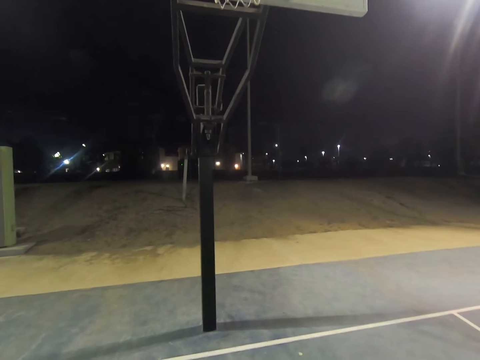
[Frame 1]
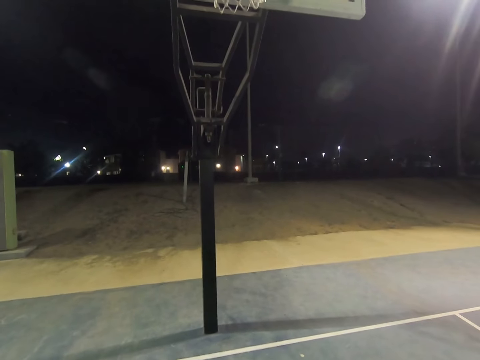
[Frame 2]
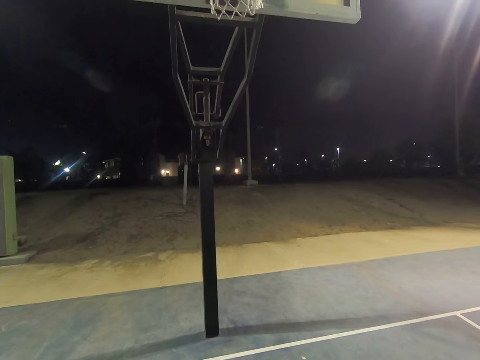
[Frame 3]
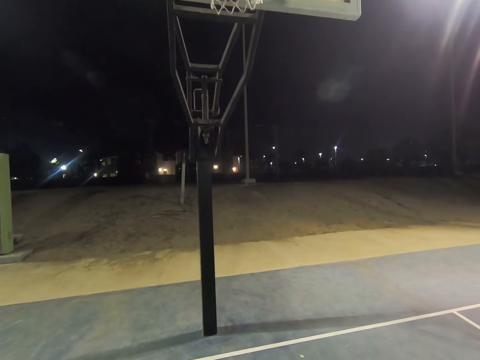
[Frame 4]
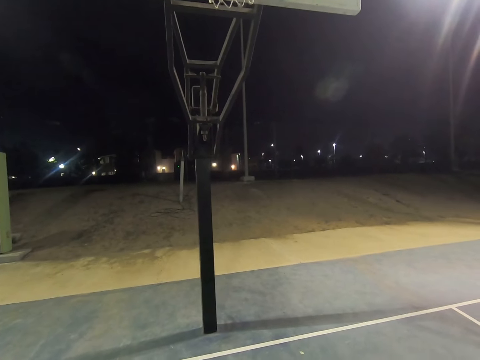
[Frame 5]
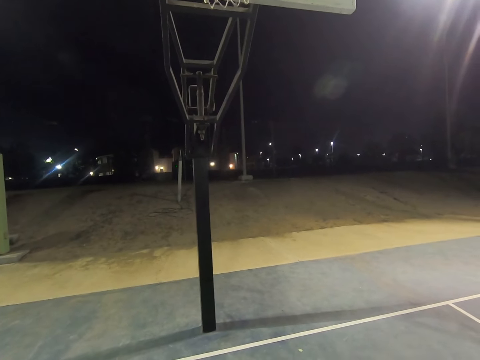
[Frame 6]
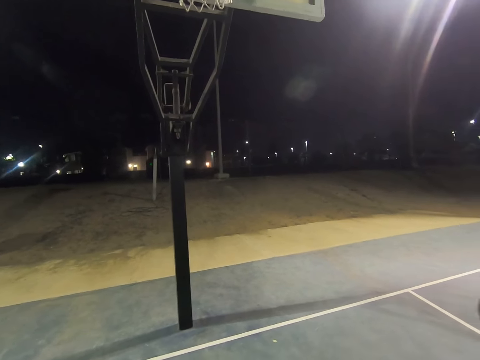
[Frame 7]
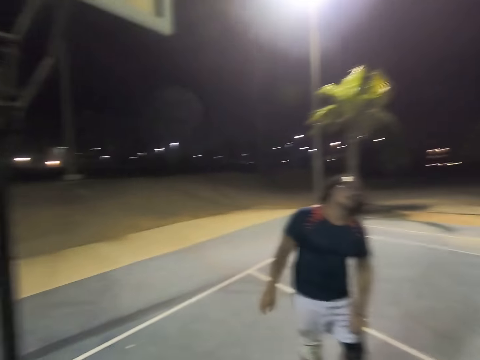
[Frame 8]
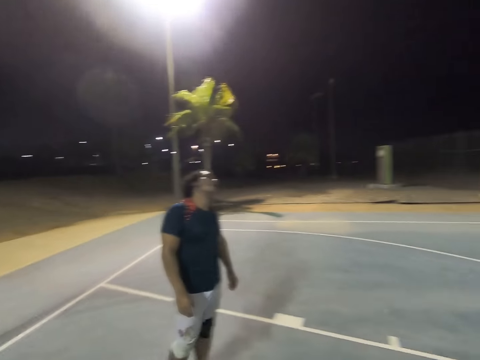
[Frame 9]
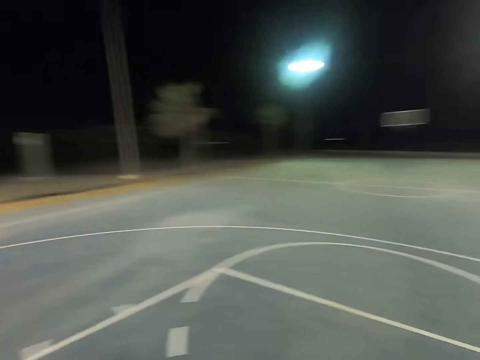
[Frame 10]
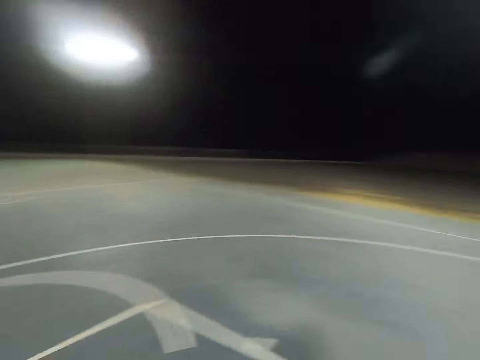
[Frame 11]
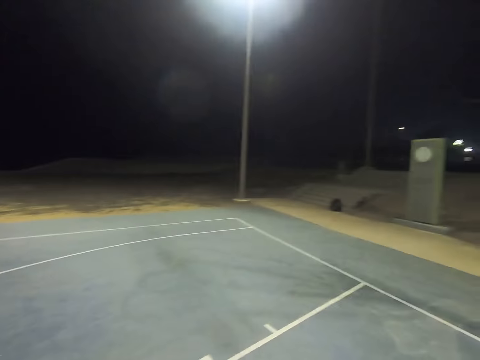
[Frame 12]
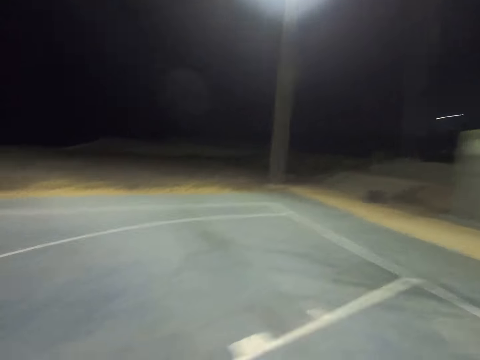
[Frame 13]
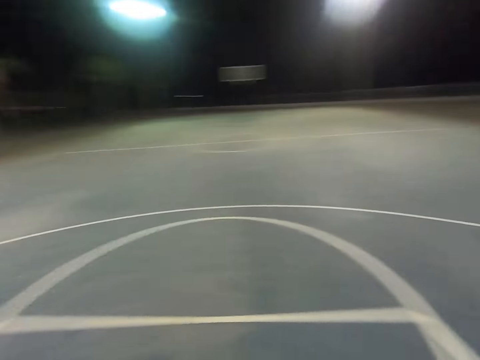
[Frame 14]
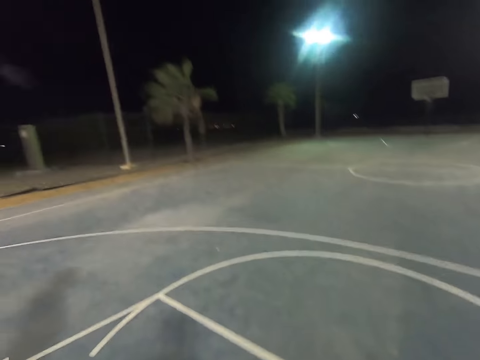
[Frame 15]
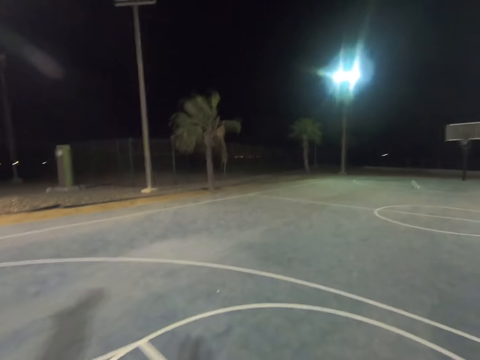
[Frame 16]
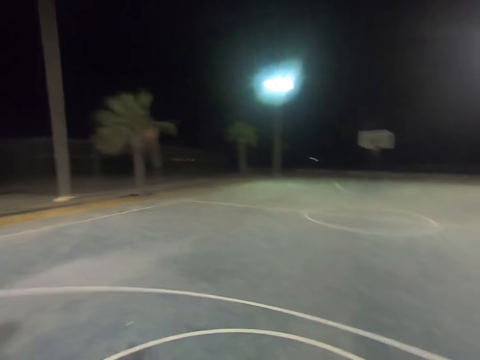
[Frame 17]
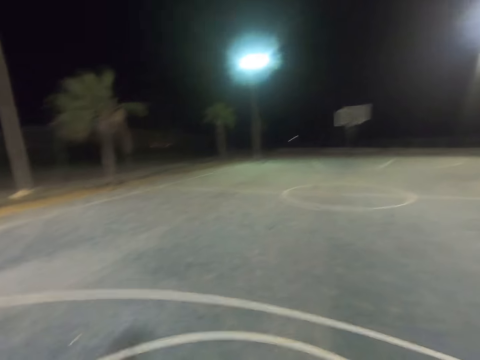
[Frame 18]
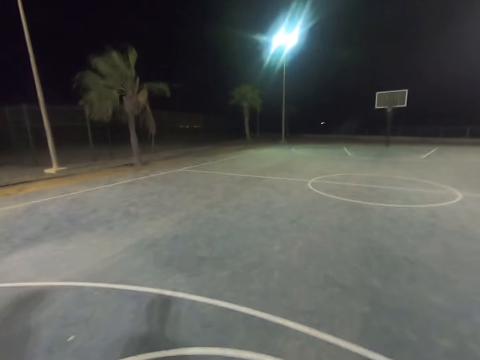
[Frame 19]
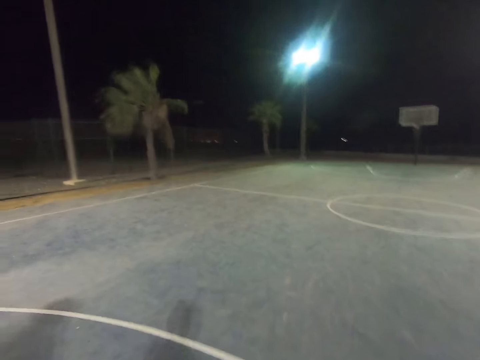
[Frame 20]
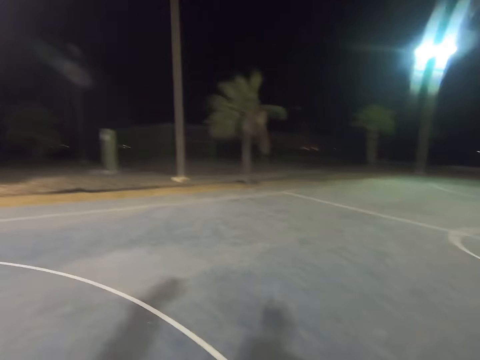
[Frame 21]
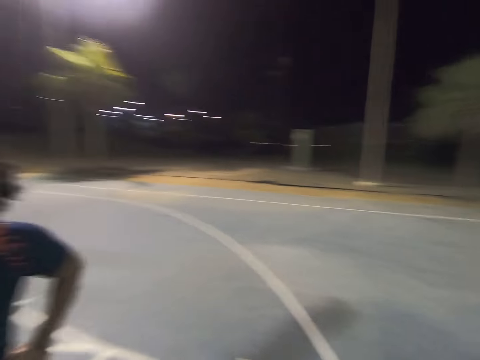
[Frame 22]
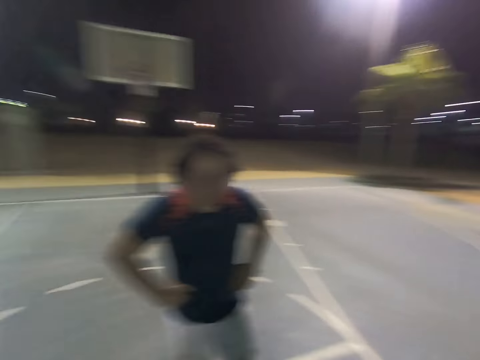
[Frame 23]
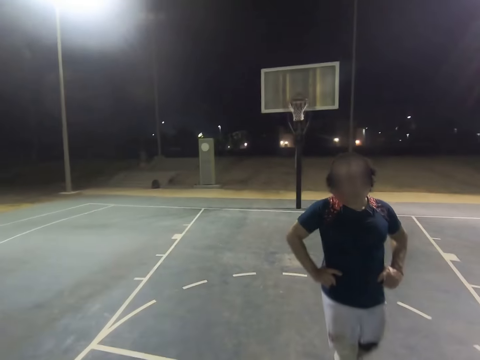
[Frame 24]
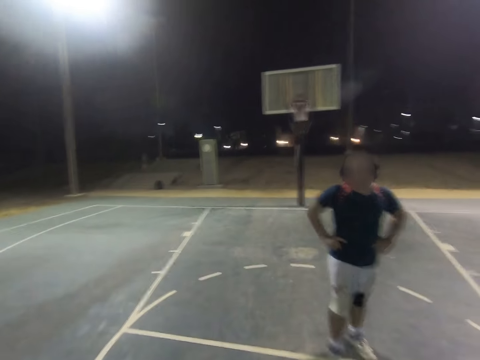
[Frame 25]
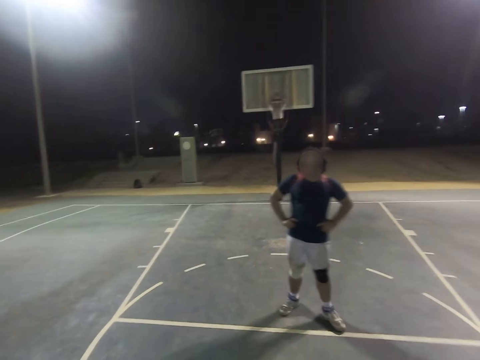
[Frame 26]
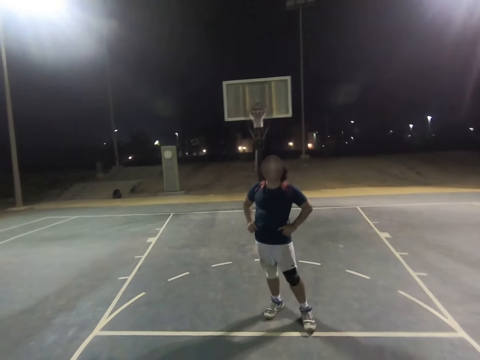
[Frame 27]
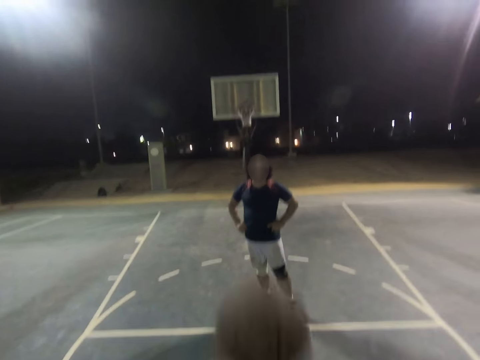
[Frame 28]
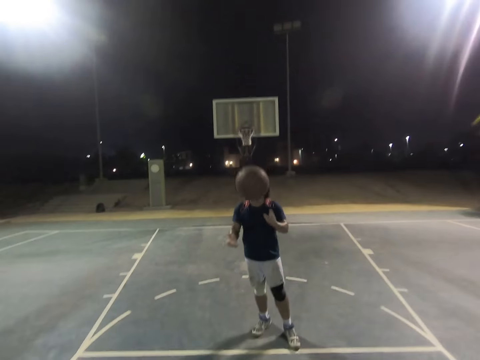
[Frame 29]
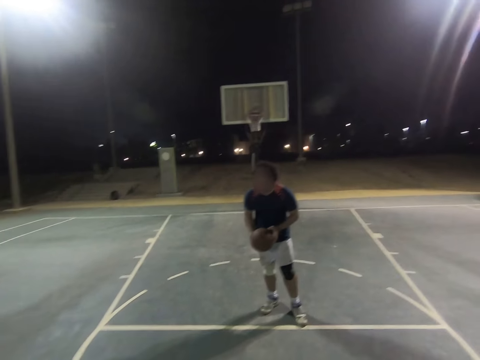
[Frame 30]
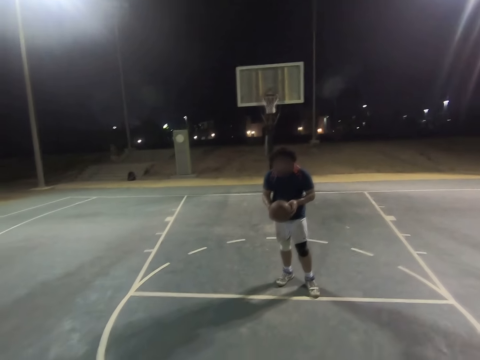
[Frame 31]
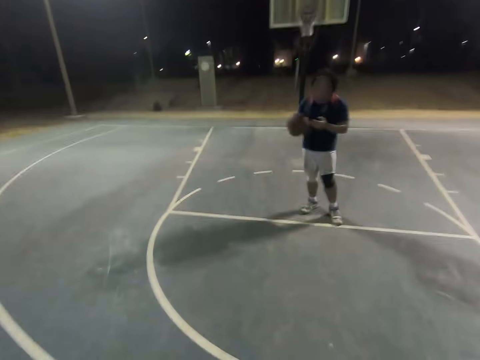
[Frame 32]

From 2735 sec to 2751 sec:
The camera wearer walks on the court. They turn around. They throw the ball to a man. The man catches the ball.

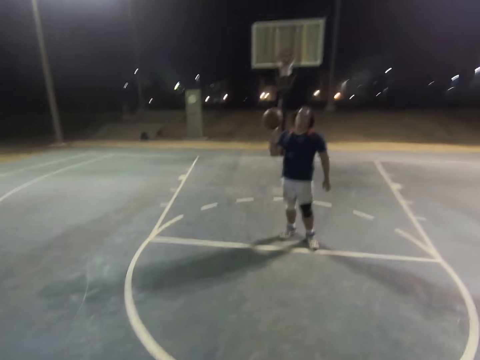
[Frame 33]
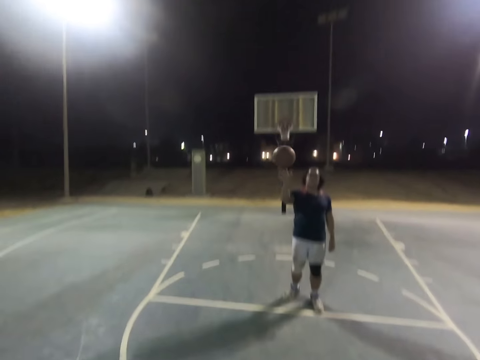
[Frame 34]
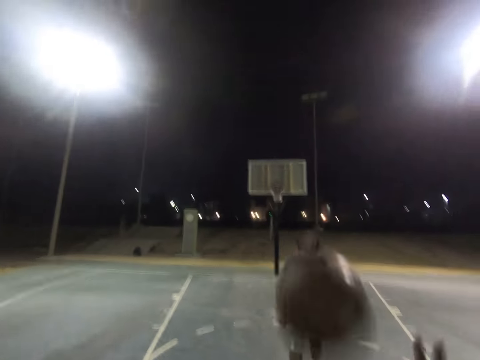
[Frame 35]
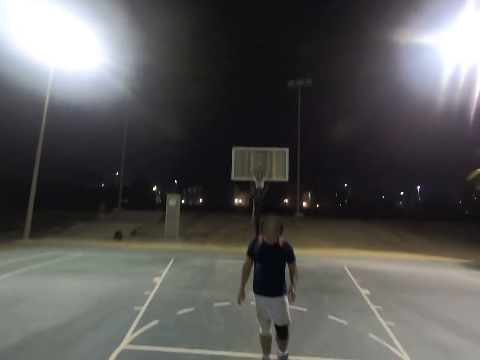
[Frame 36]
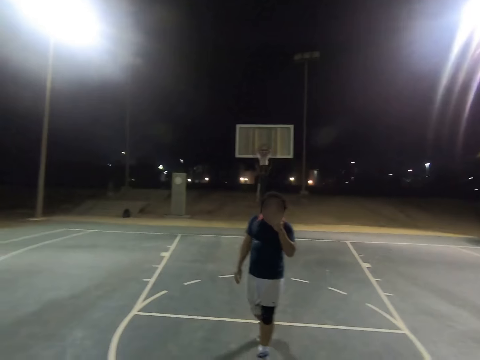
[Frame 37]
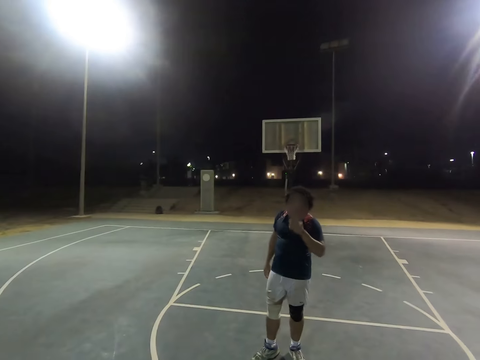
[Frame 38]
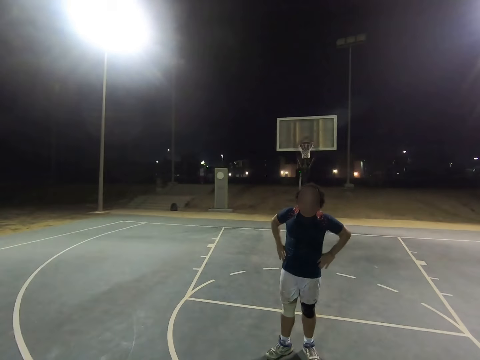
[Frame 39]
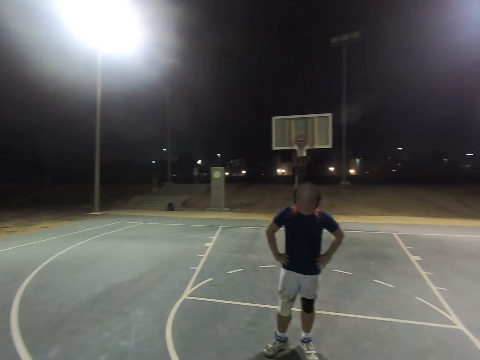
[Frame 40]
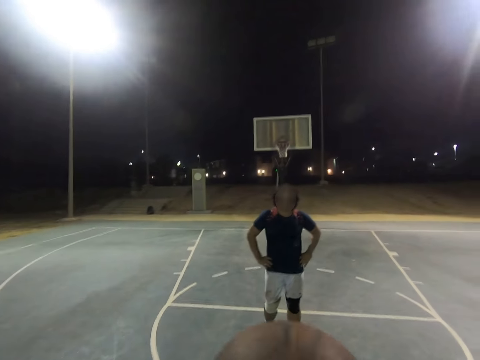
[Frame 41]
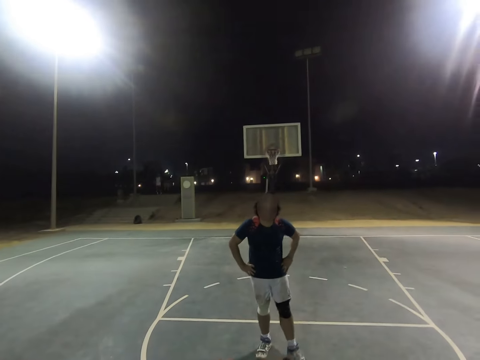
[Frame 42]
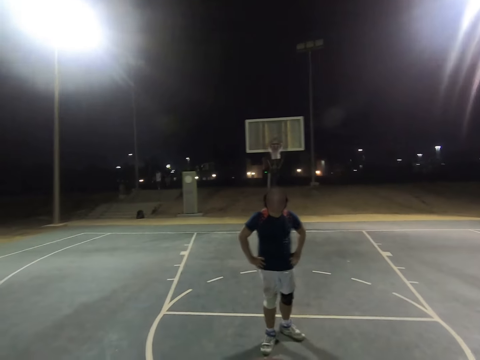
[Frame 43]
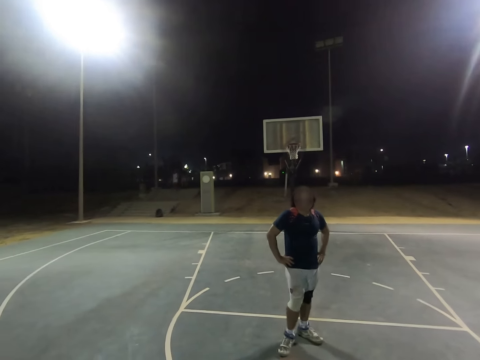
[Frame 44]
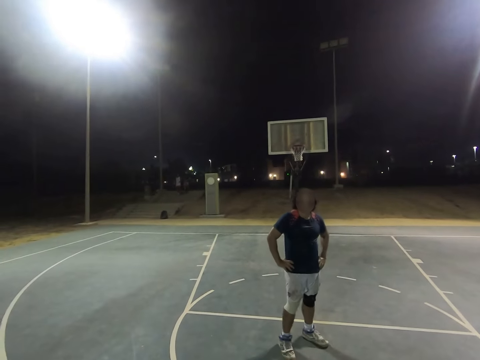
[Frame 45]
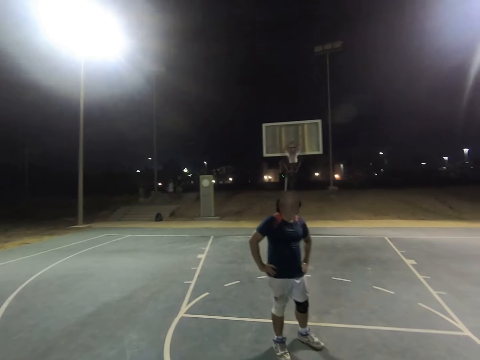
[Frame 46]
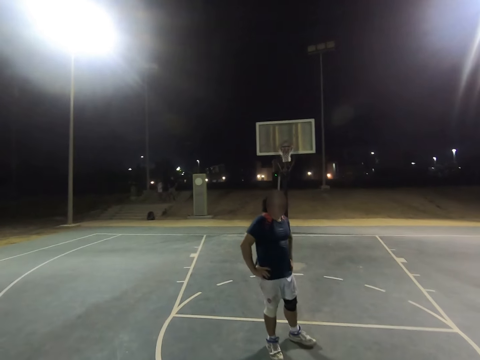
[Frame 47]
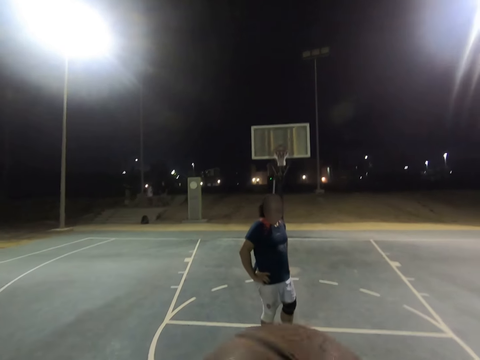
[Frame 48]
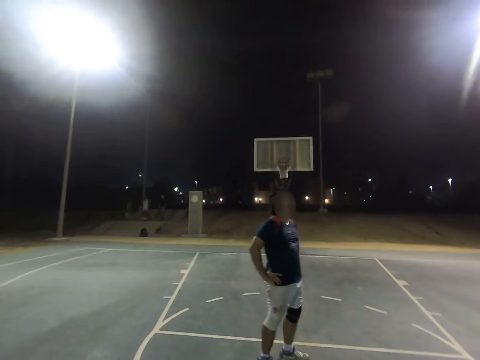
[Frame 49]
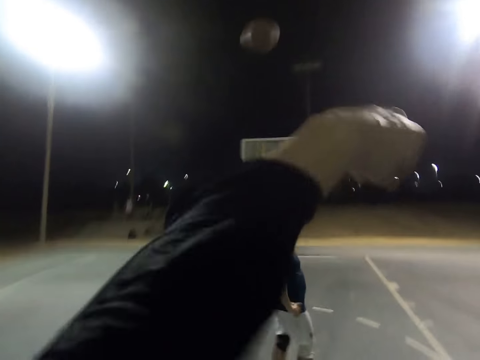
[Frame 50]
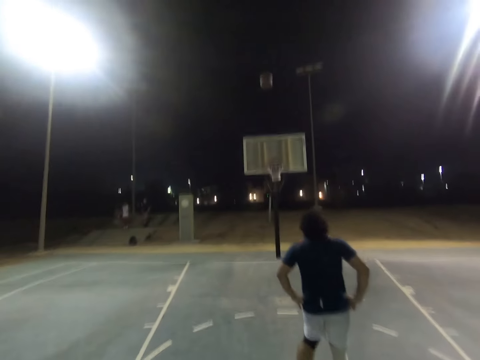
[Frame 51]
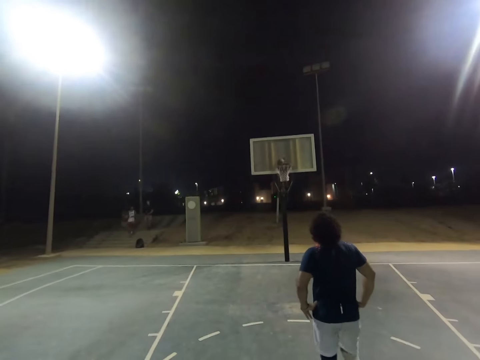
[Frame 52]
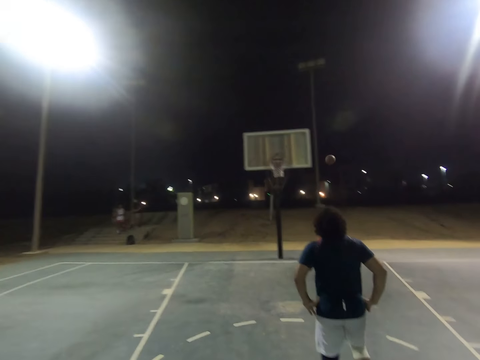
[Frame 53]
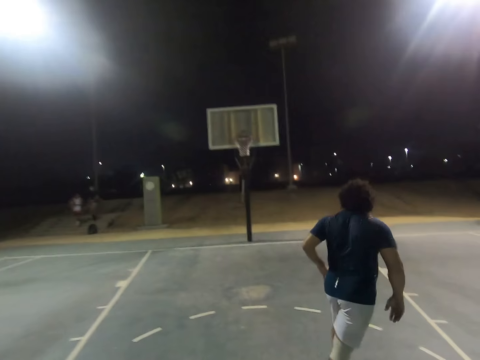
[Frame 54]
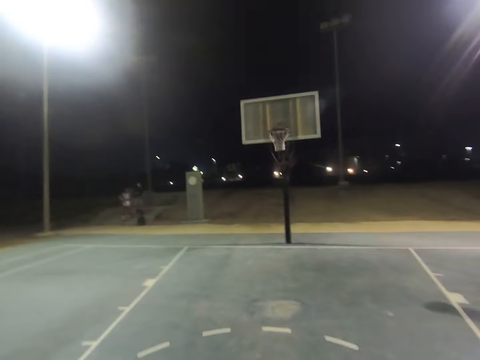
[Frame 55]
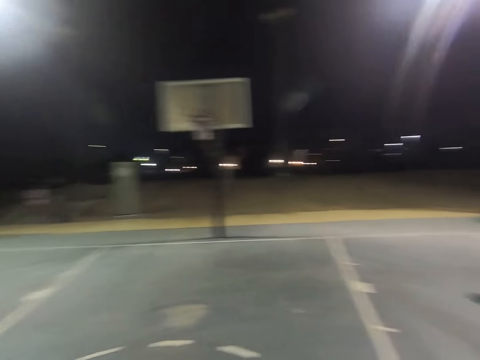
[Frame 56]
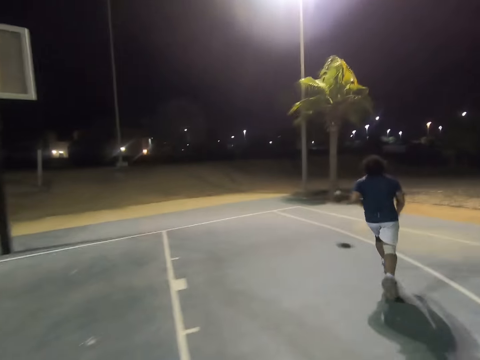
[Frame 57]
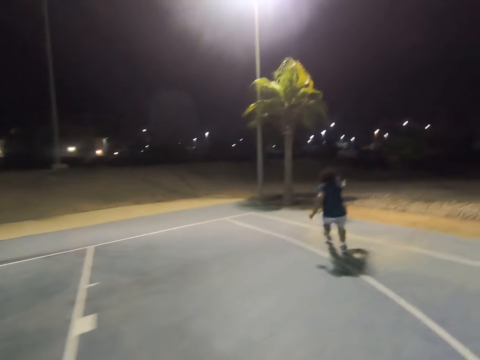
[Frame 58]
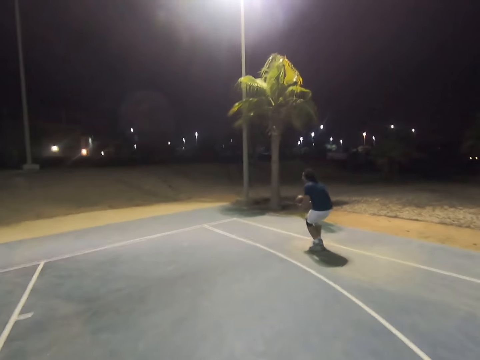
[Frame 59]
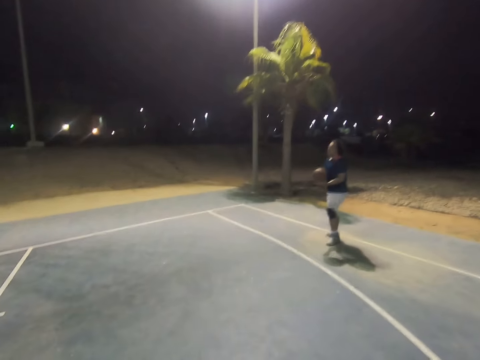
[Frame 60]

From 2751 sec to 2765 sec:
A man throws the ball to the camera wearer. The camera wearer catches the ball. The man touches his face and puts his hands on his waist. The camera wearer throws the ball to the basket. The man runs towards the ball and catches the ball.
